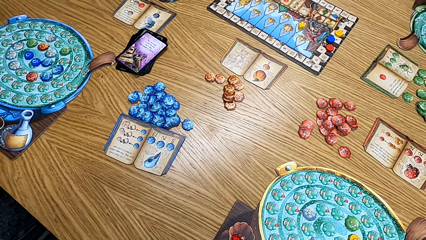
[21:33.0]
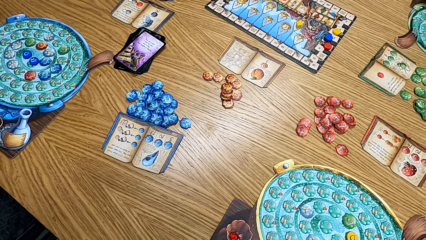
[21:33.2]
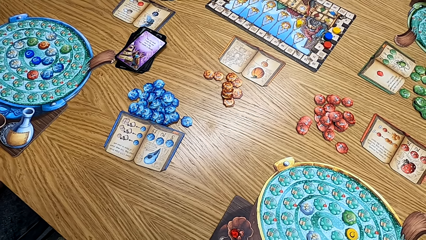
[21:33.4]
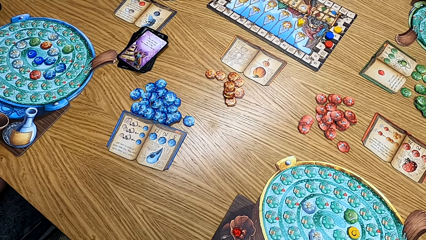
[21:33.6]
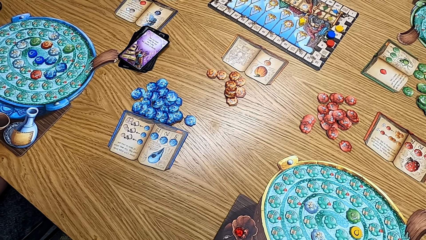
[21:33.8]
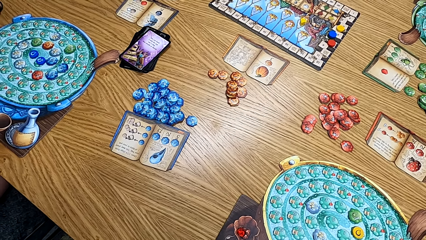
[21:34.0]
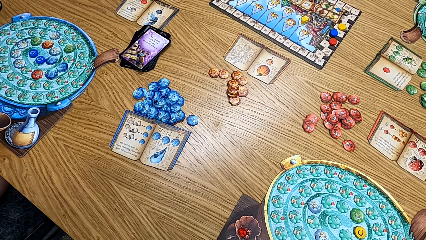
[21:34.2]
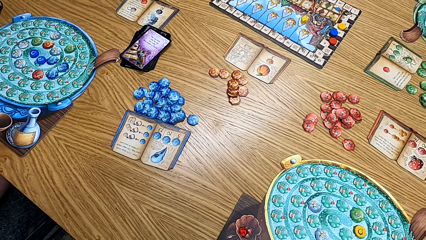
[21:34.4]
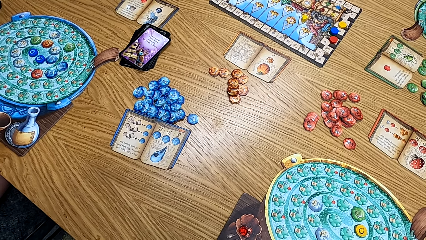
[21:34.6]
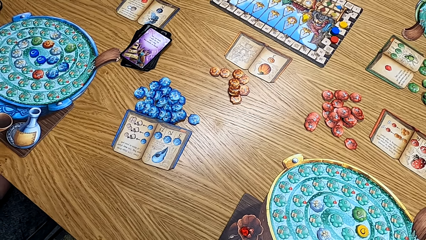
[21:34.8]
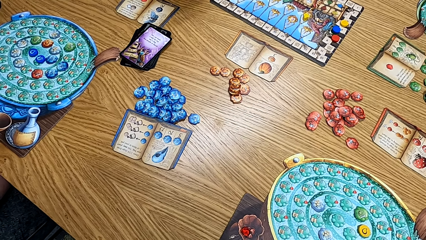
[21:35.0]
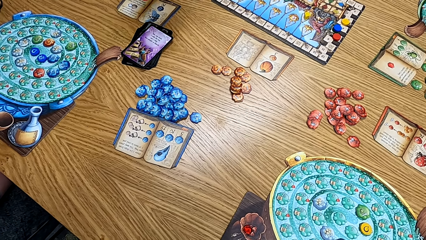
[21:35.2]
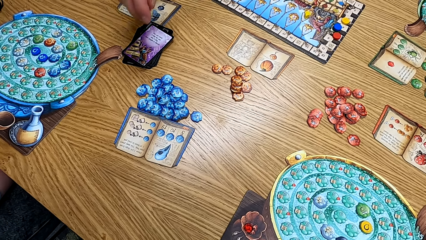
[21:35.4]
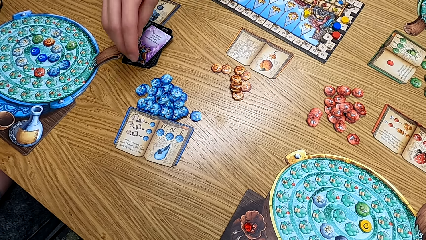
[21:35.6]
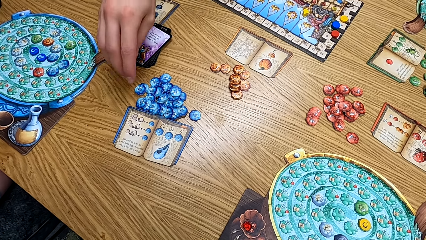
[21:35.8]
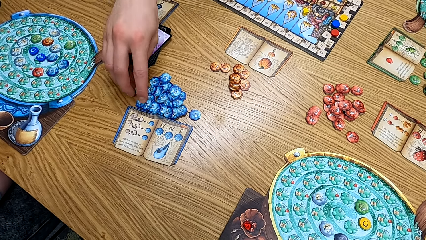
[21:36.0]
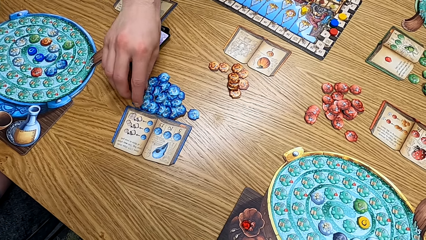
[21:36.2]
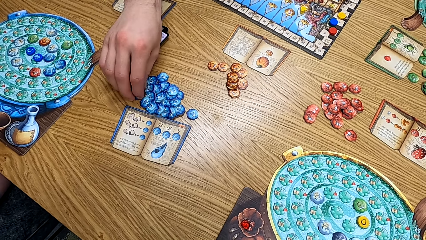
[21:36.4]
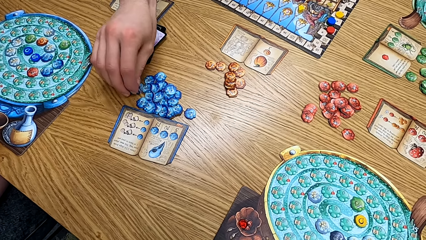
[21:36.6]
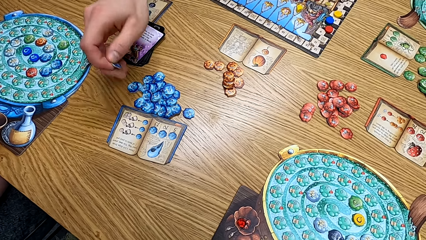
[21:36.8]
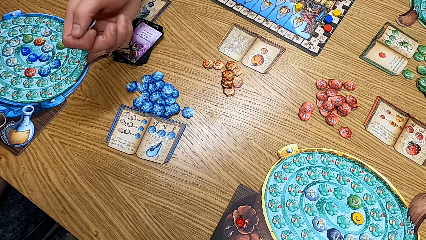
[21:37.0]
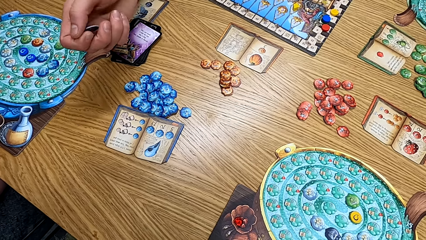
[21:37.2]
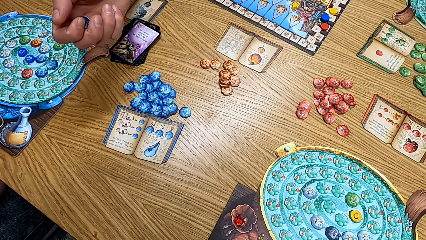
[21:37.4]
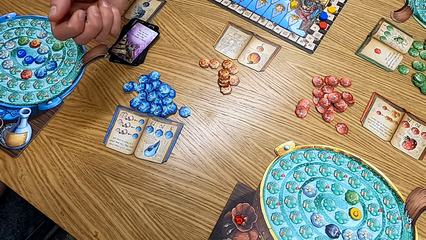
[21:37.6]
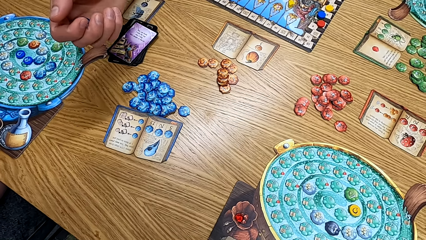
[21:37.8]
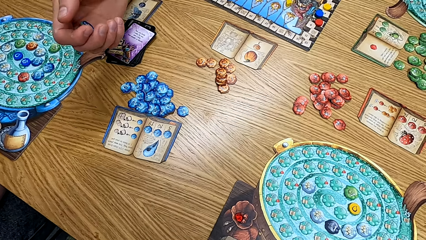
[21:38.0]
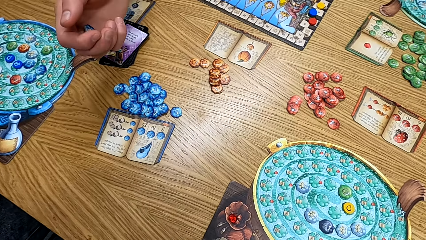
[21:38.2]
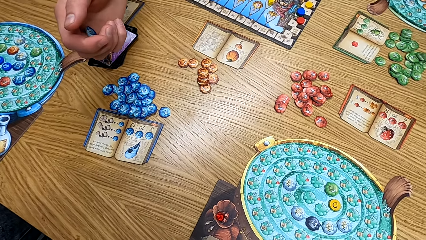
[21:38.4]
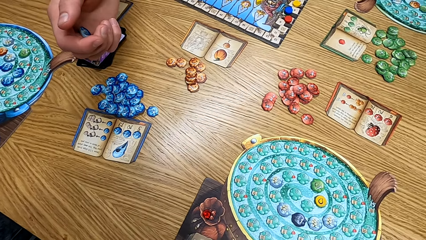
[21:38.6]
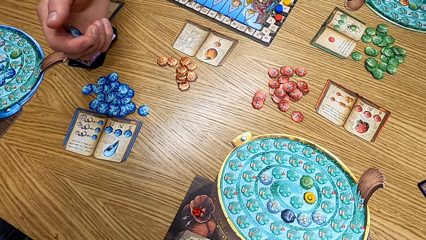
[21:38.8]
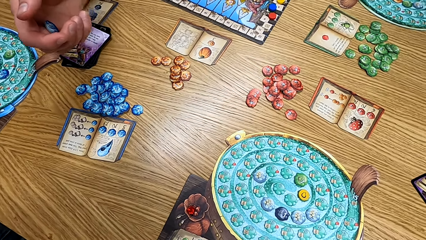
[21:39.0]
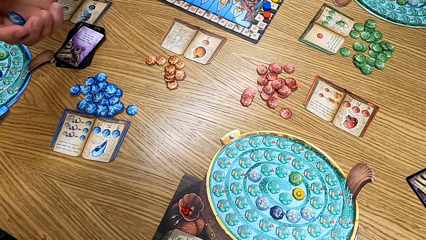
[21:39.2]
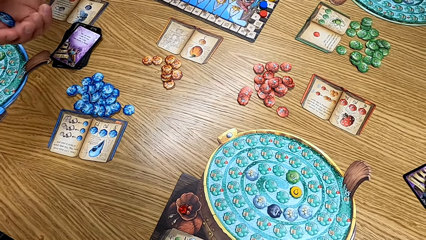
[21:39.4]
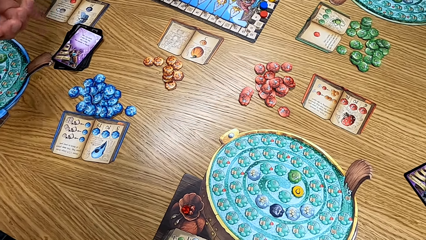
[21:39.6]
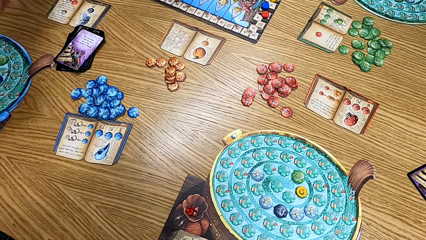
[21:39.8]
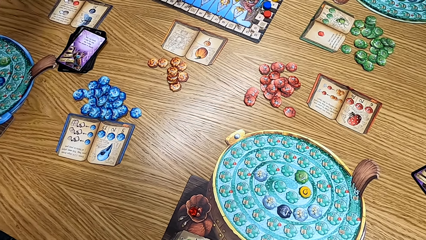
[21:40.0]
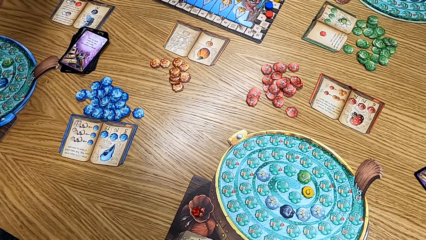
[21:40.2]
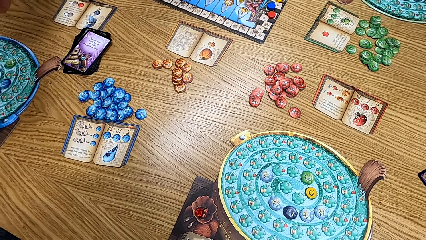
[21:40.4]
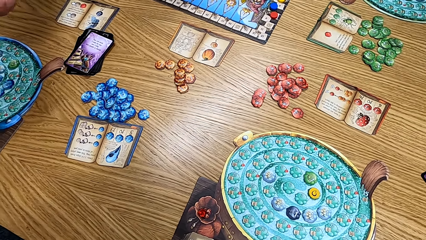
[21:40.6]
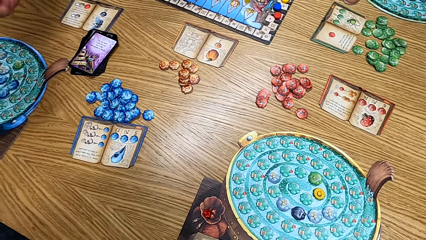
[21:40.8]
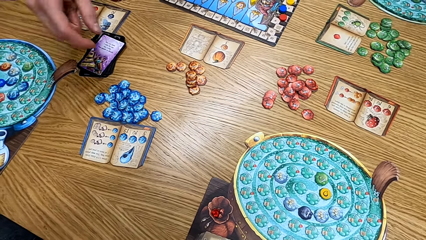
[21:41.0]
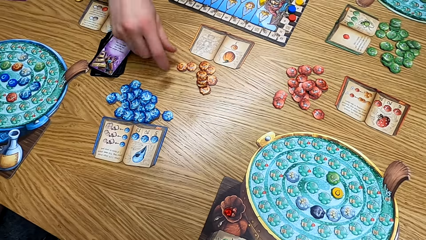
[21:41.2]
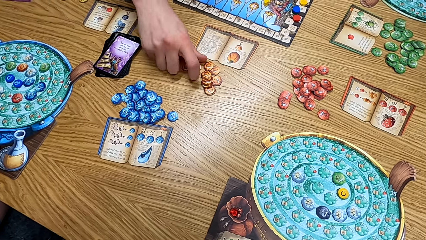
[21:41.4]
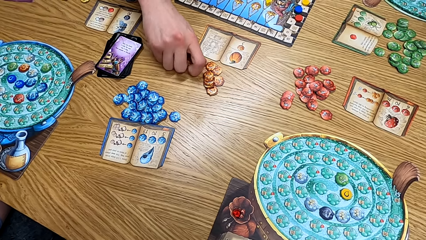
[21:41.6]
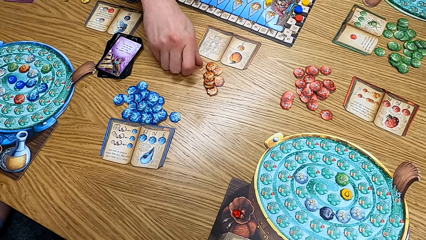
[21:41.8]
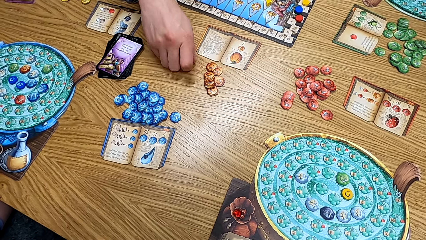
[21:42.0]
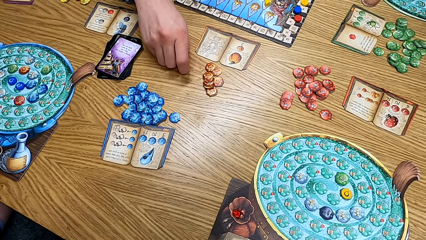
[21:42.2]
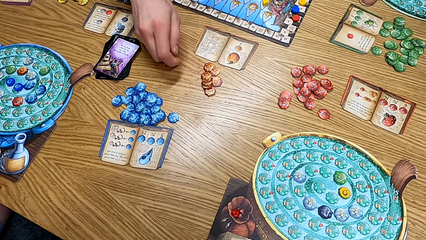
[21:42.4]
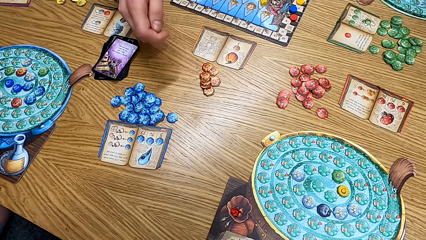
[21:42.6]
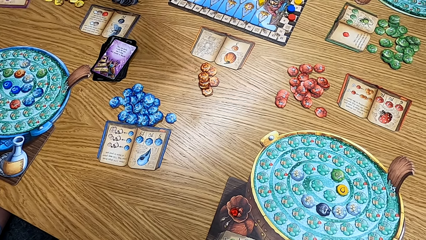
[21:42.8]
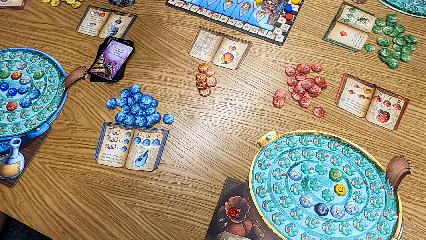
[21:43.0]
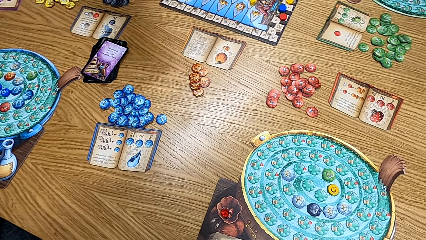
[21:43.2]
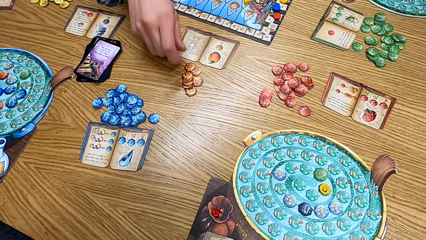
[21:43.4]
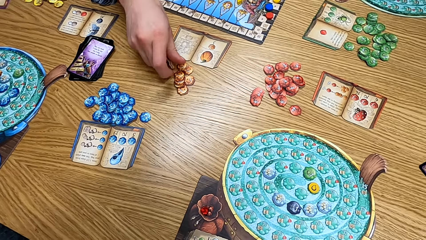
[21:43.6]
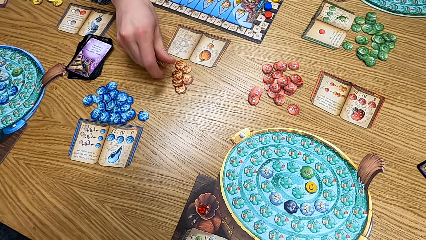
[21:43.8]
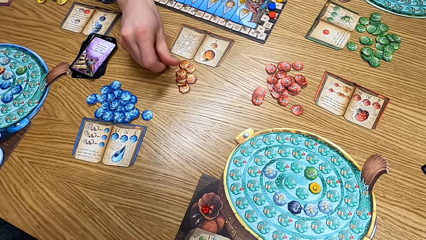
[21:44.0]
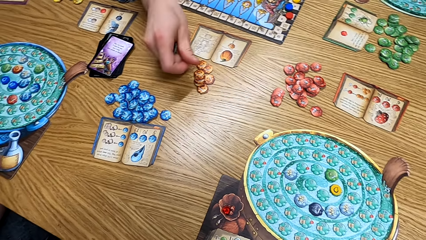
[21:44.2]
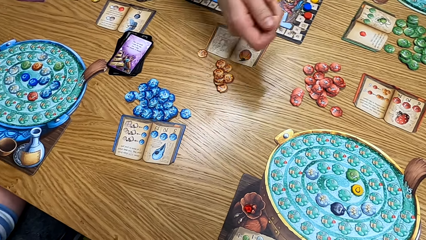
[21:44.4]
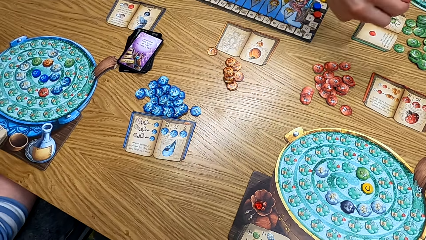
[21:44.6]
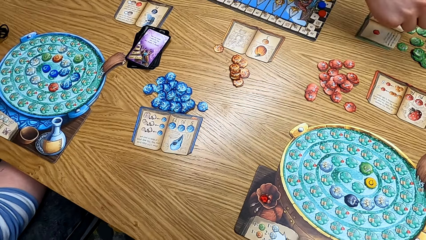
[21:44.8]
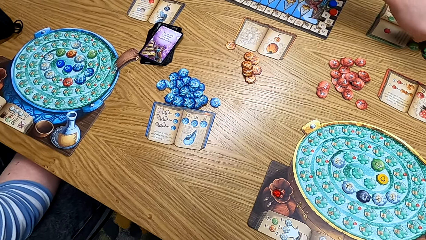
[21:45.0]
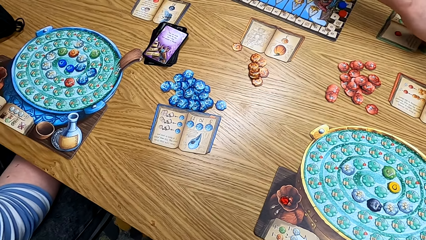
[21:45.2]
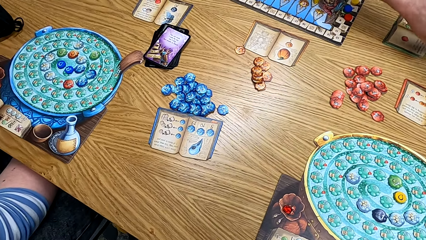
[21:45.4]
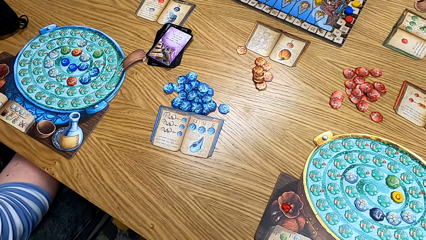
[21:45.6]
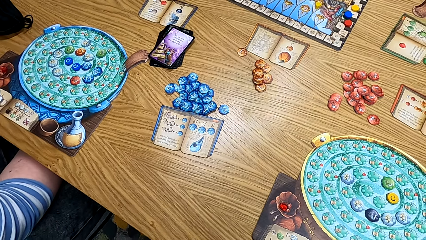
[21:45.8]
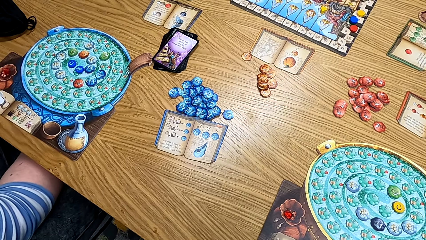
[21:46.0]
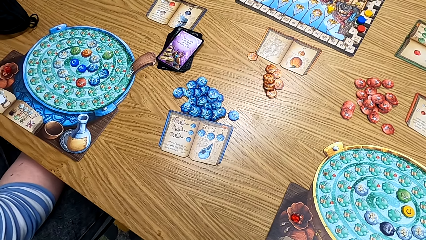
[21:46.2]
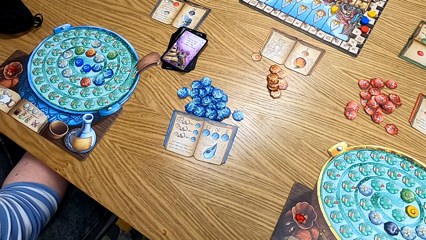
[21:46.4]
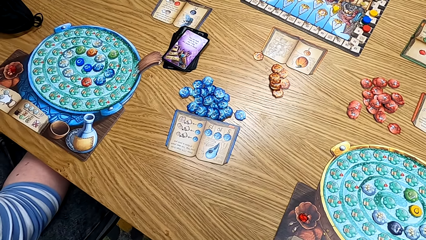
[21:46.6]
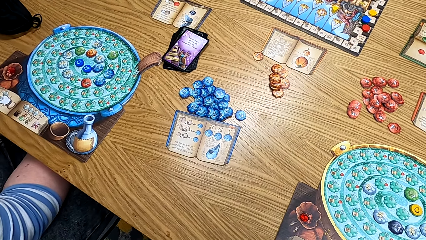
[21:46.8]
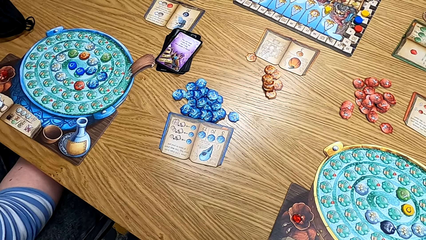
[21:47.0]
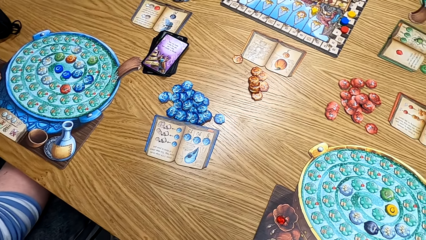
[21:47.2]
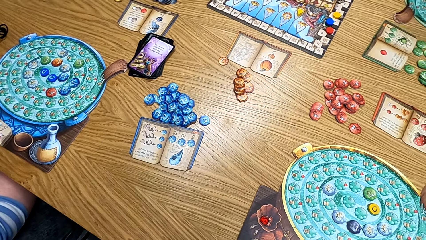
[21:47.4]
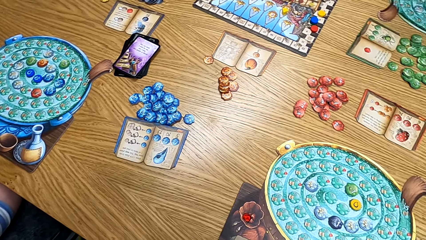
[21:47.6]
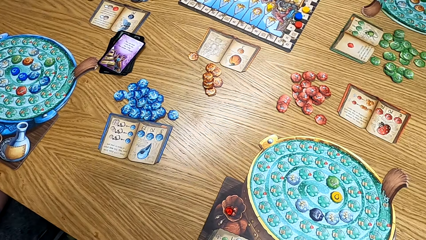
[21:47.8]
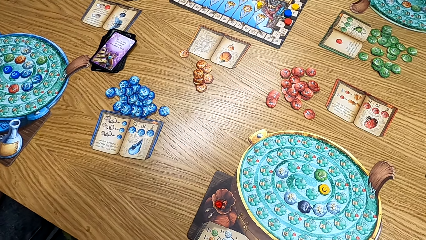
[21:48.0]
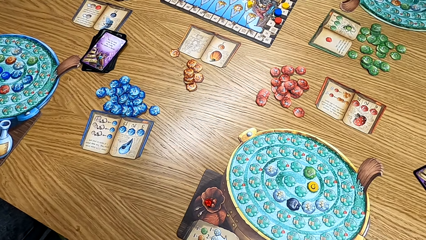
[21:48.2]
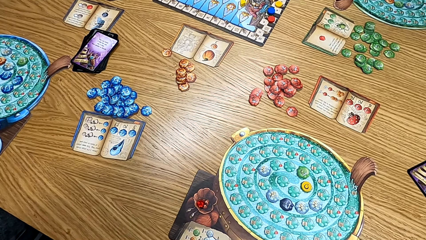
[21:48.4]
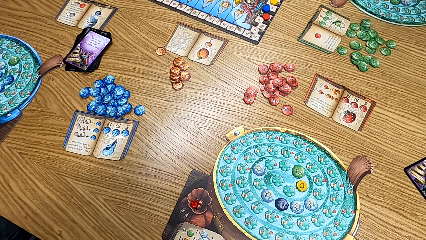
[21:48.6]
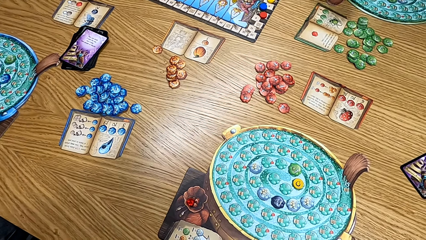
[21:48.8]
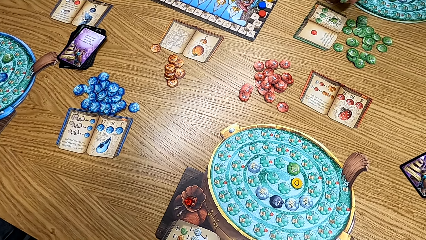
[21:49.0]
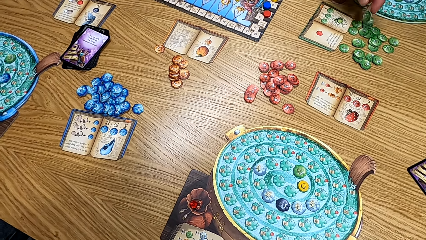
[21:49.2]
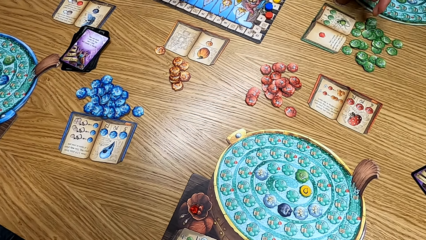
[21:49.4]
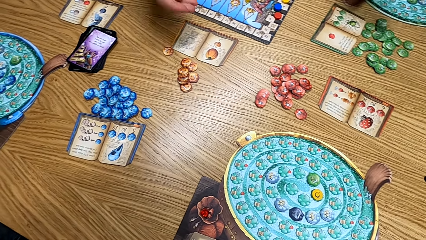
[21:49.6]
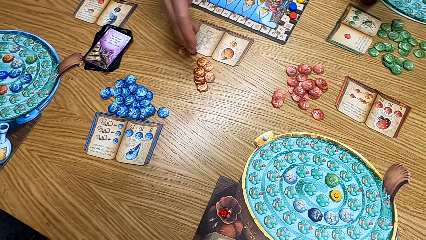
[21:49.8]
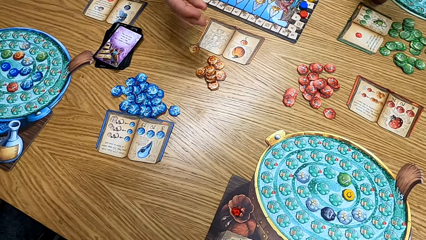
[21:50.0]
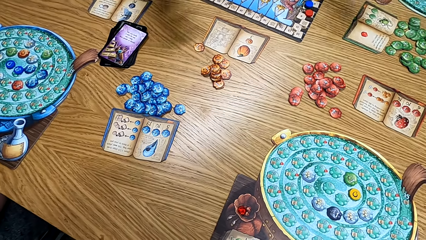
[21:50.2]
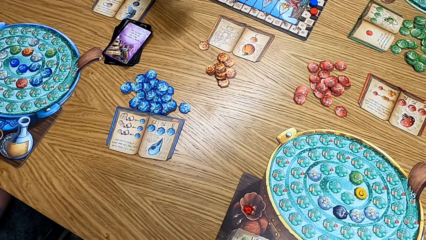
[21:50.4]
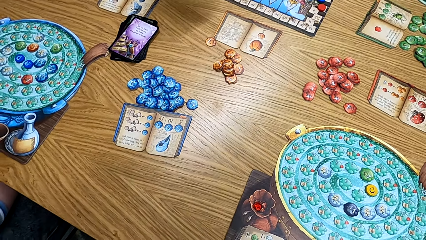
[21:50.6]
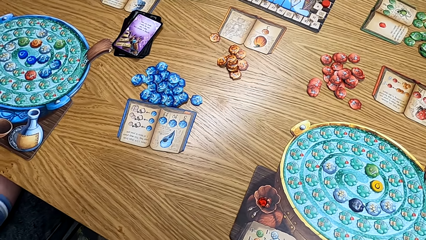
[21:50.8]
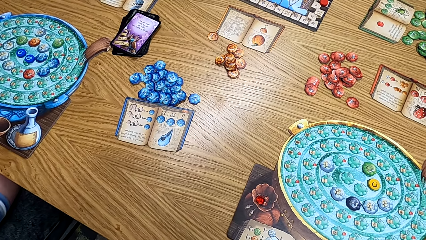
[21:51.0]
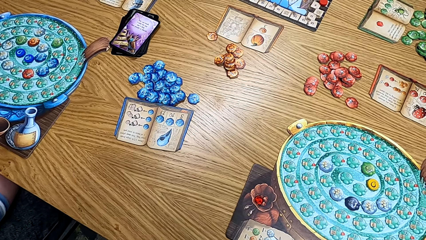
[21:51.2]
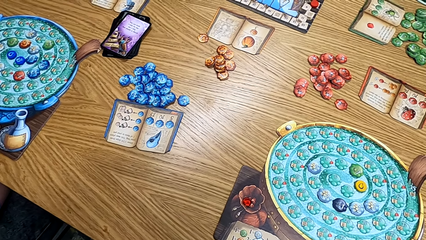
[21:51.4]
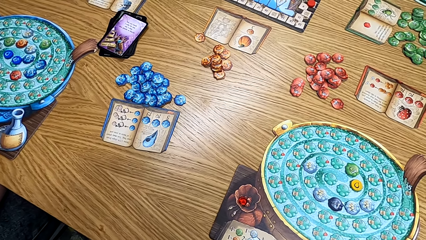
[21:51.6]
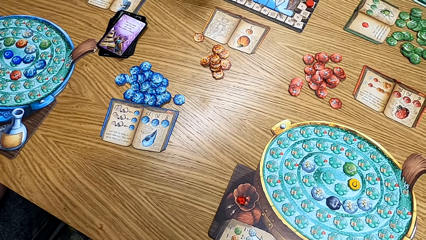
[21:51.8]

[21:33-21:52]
A man picks up the cards on the table. Another man takes a blue chip and holds the chip. The camera wearer looks at the table. The other man takes two orange chips from the table. The first man picks up the cards on the table. The other man puts an orange chip on the table and takes a green chip from the table. The camera wearer looks at the table. A lady puts the green chip on the table. The first man puts the cards on the table. The other man puts an orange chip on the table.
